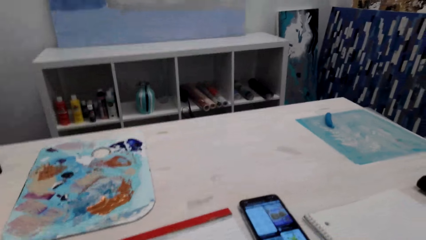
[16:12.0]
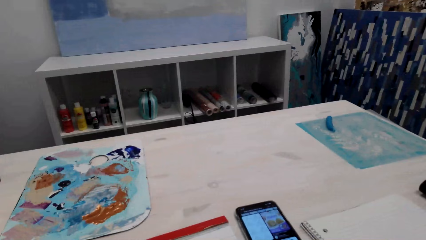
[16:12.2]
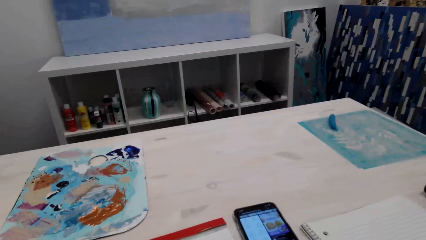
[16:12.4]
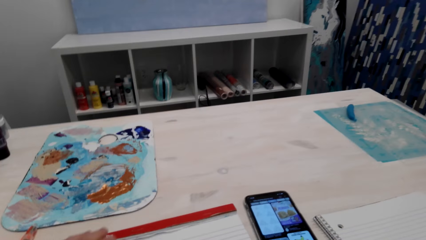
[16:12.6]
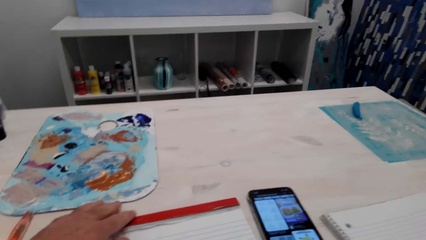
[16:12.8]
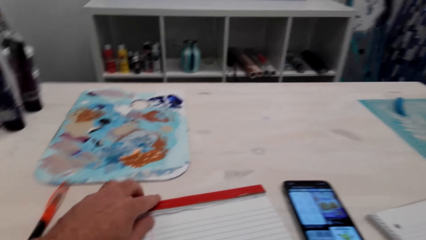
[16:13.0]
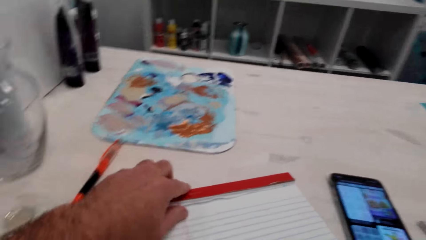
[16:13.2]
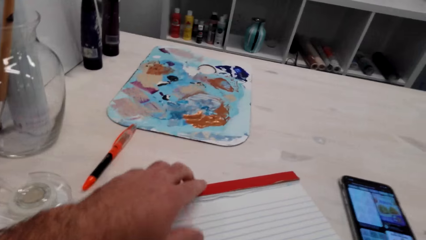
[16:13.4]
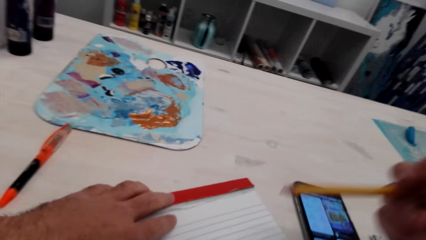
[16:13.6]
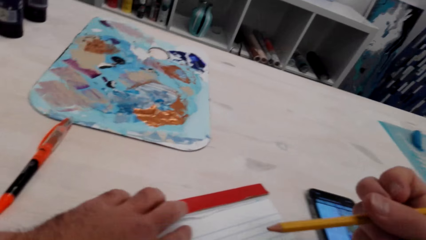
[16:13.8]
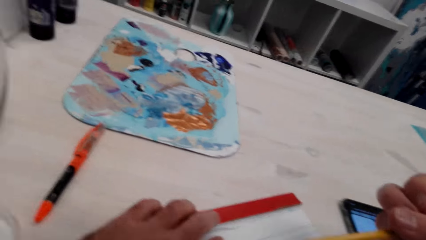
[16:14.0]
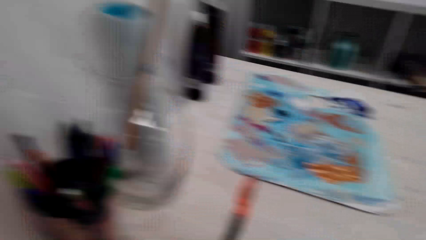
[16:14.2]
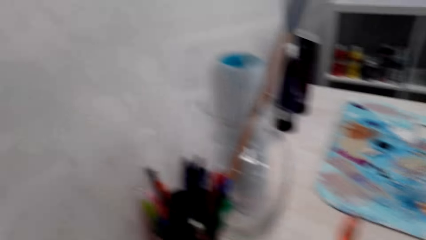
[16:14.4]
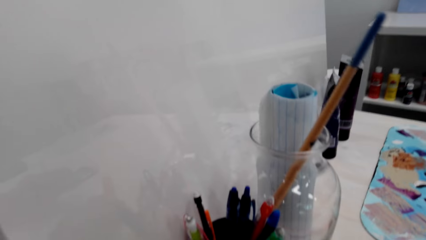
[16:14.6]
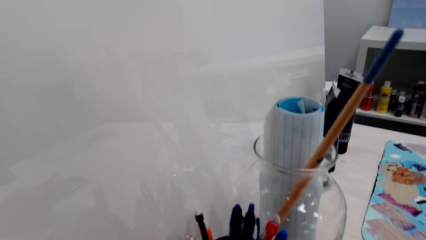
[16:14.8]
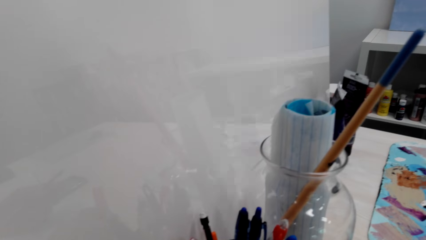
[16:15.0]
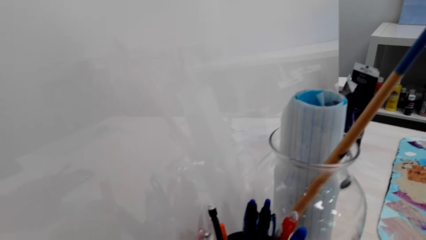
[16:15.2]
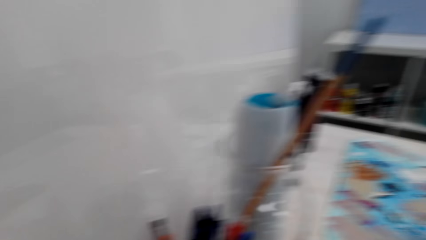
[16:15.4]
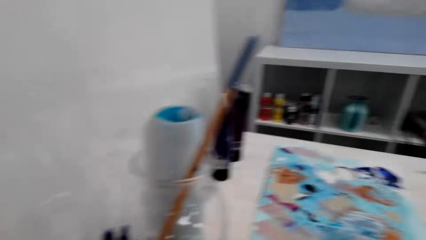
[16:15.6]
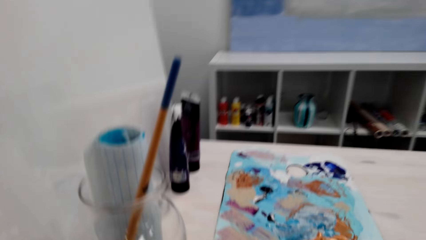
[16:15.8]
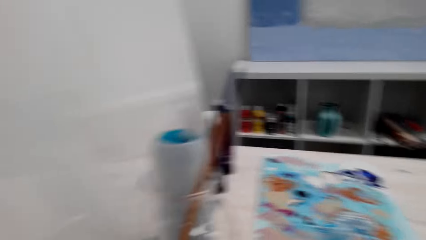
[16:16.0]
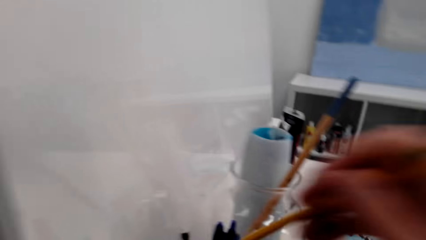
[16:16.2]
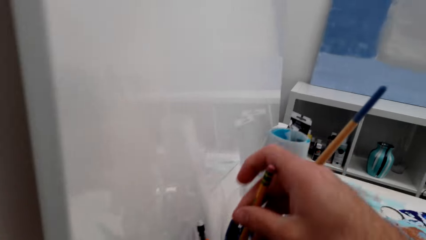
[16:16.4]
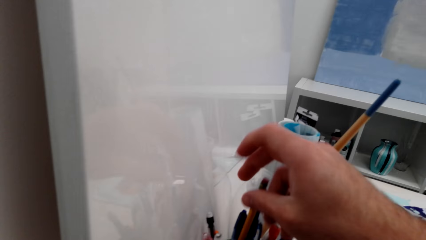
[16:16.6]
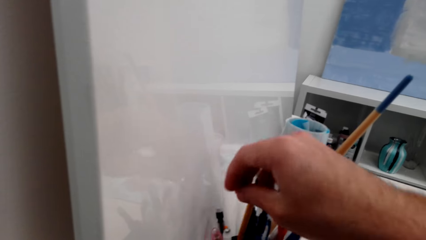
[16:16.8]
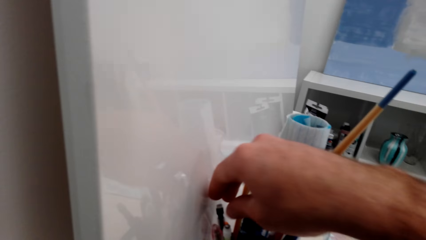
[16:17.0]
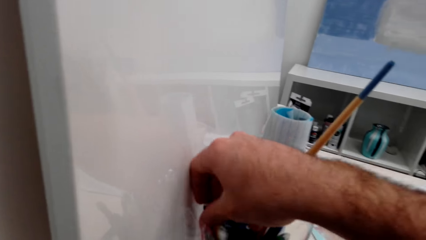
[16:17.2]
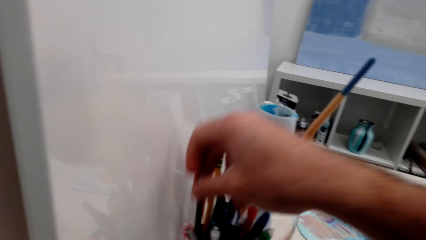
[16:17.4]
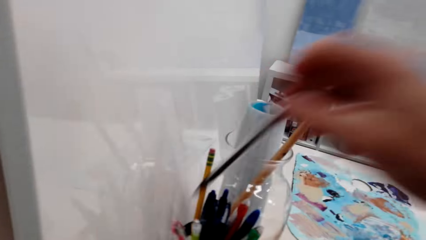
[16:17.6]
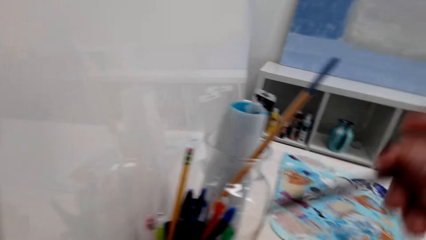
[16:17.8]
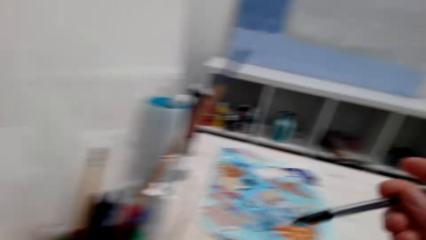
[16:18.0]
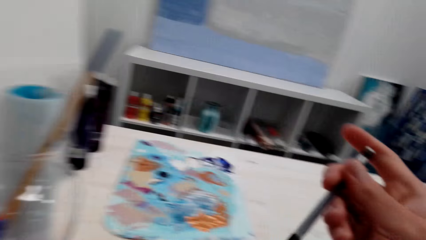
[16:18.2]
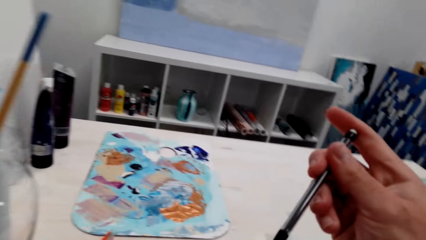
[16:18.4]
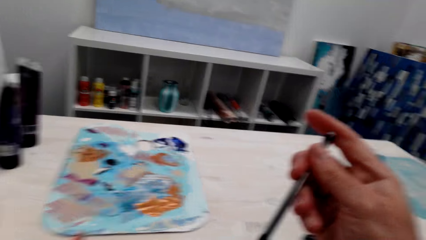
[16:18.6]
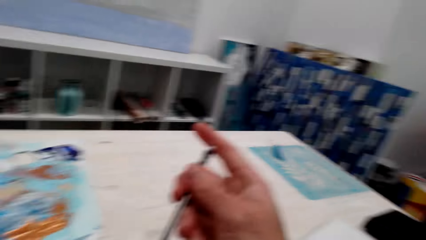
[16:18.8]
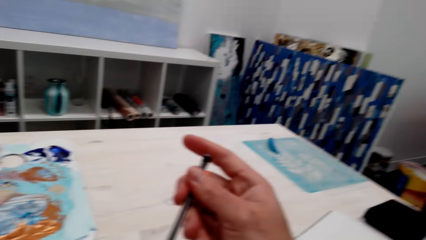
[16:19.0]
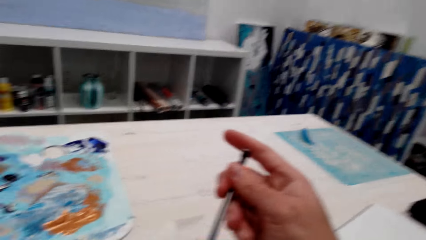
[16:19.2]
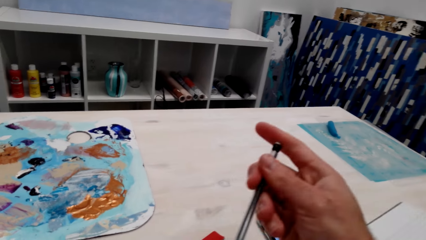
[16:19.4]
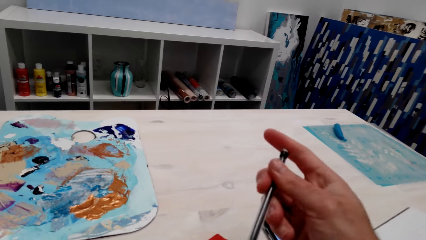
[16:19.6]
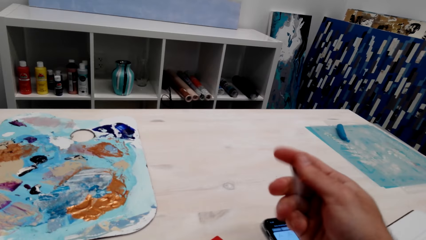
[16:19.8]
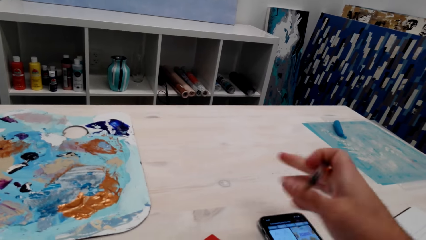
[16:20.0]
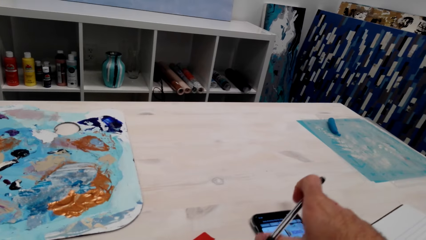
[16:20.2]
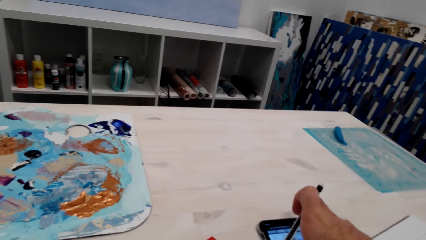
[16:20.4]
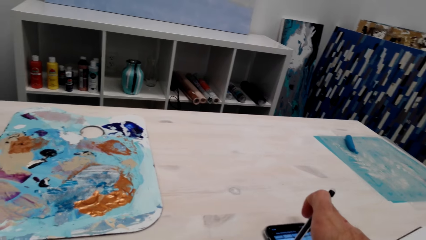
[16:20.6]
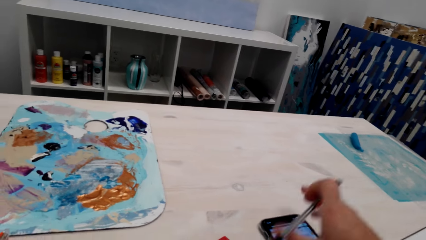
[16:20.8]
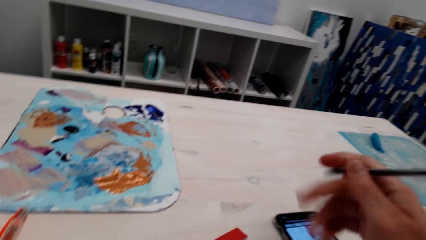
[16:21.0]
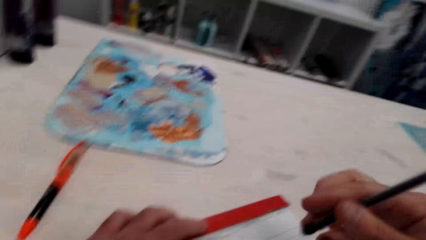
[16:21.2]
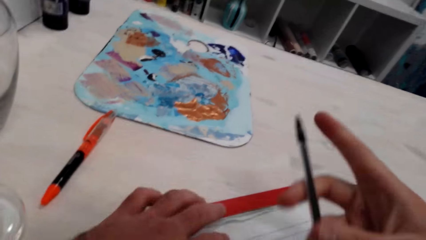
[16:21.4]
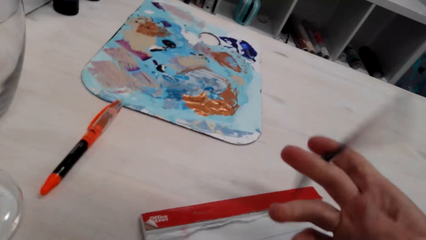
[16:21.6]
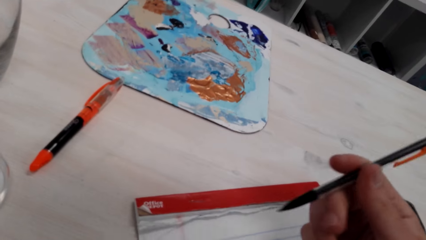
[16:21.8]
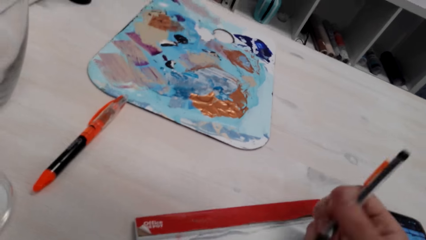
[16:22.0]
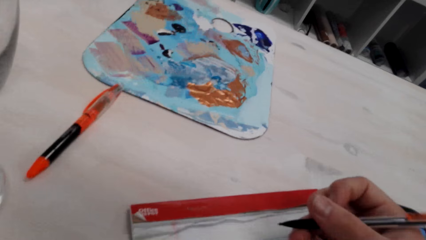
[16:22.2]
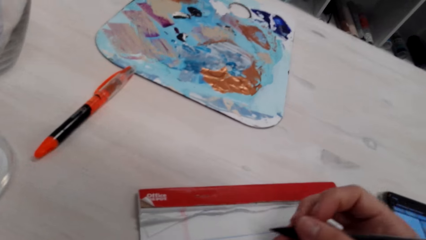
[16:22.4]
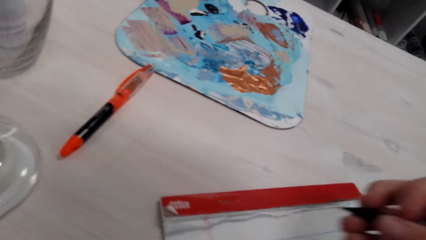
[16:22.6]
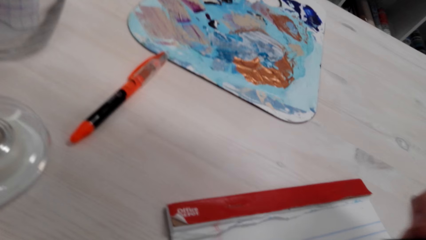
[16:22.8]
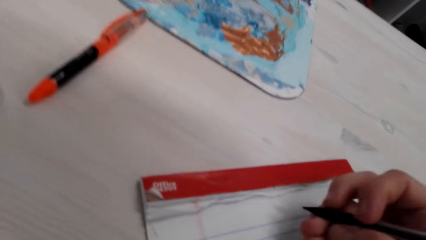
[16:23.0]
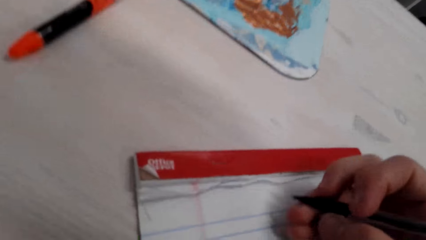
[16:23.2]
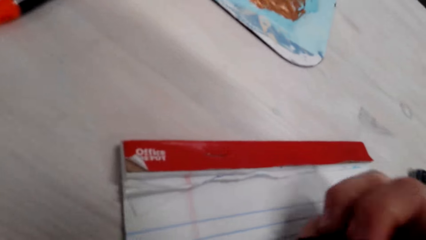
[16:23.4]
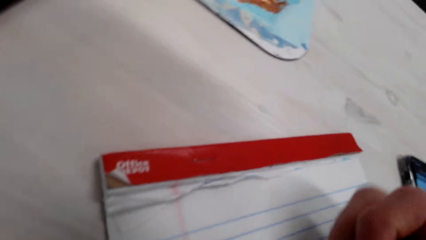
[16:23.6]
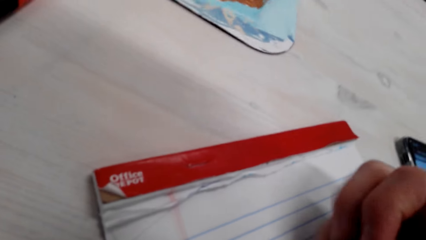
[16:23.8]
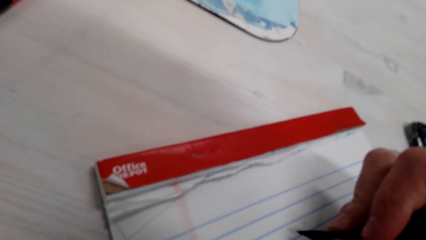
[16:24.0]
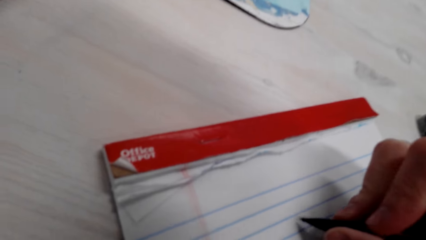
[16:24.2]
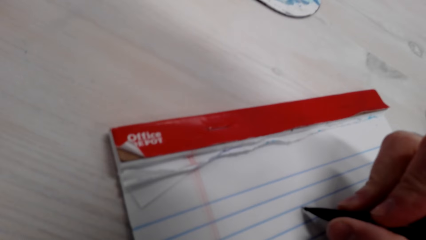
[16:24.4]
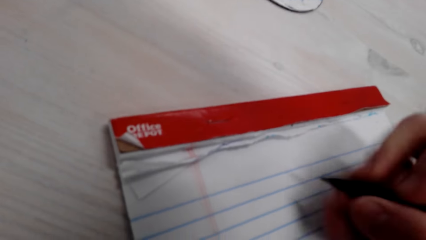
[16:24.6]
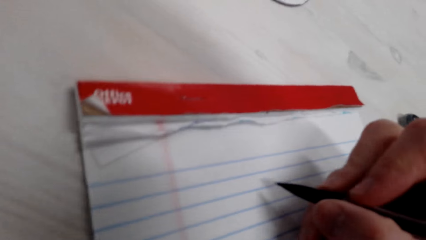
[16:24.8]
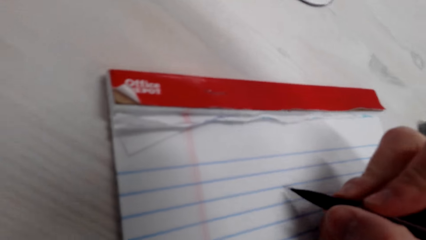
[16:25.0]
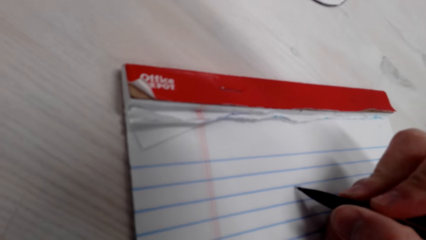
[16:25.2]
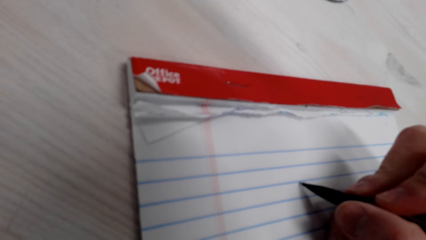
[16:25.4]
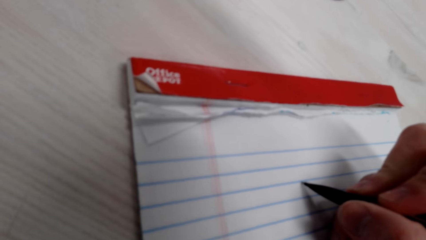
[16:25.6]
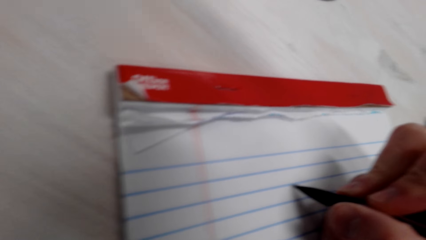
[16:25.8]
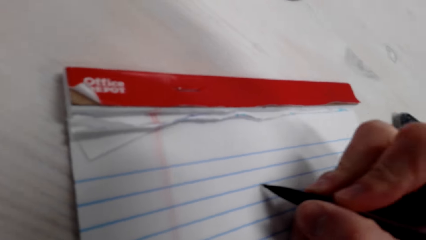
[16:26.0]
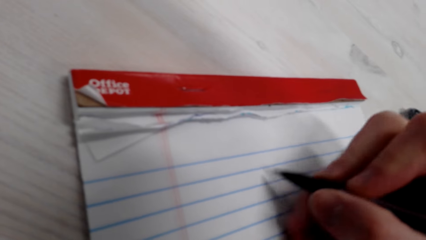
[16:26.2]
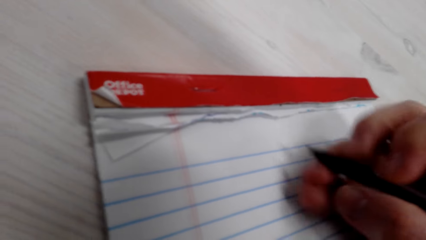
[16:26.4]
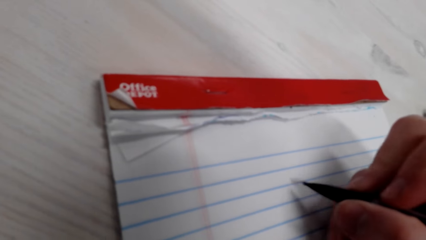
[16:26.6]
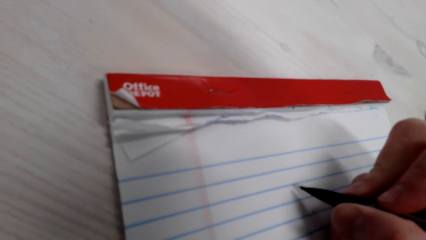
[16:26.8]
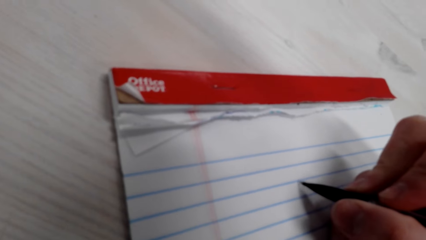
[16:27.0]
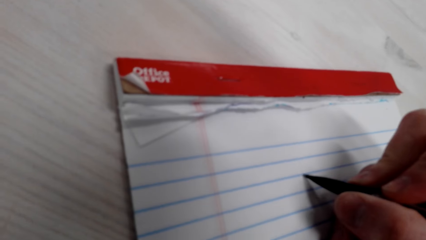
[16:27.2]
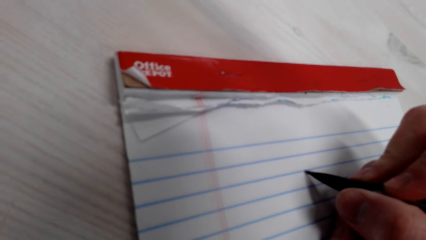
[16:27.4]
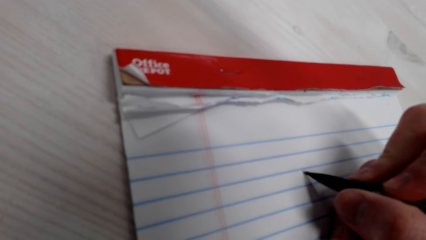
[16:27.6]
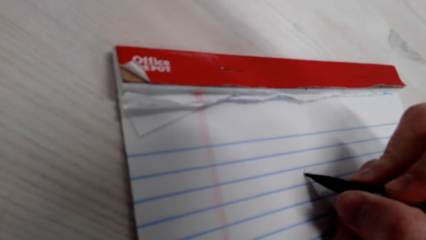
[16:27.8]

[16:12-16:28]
The camera wearer draws on a piece of paper. They put the pencil back in the container. They pick up another pen from the jar. They draw on the piece of paper.
